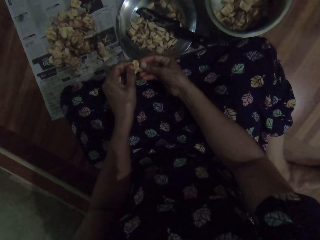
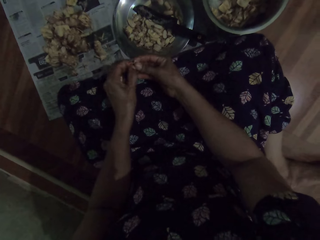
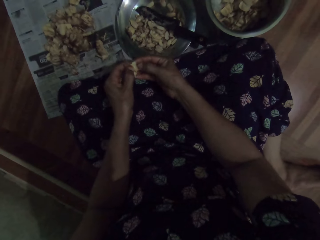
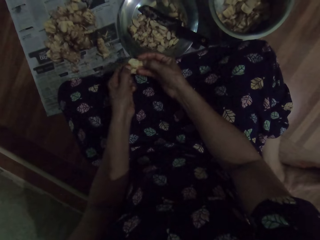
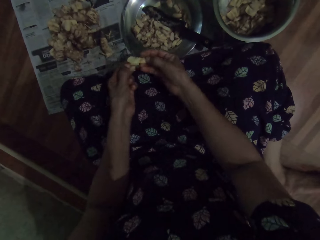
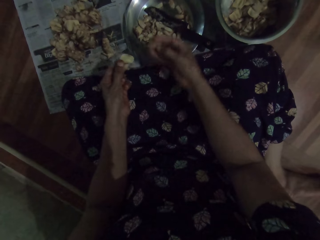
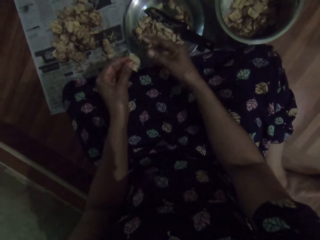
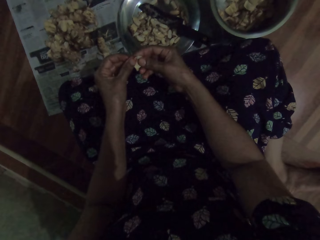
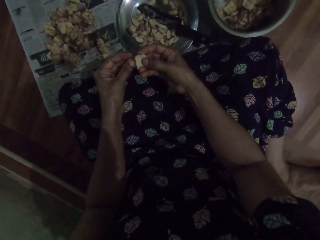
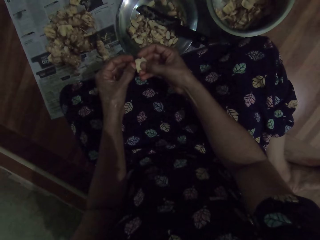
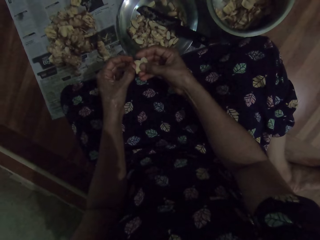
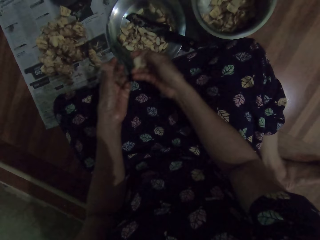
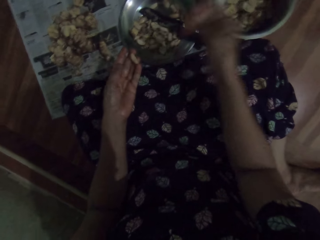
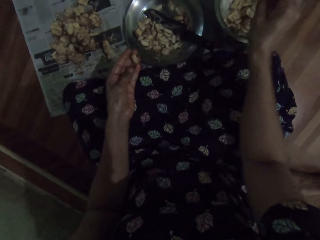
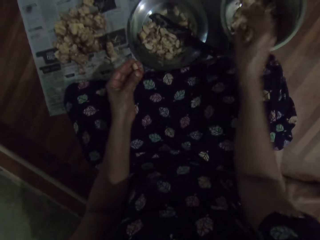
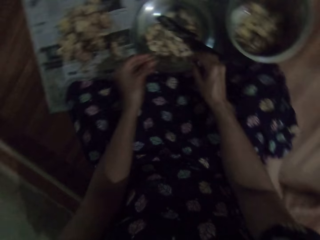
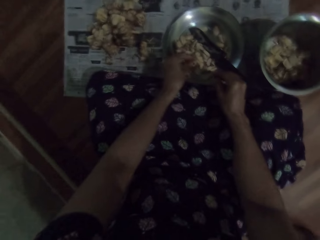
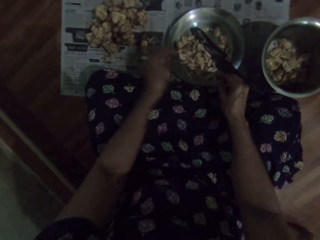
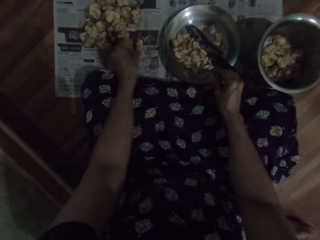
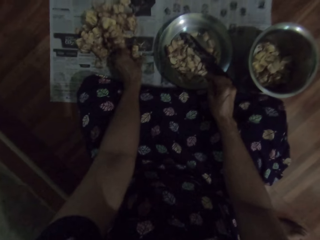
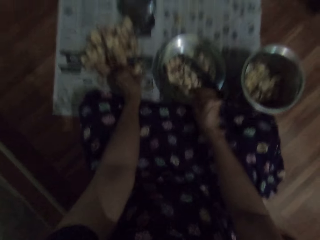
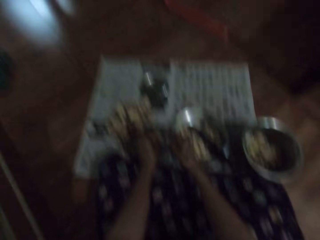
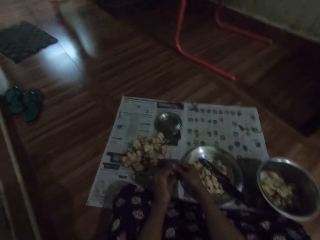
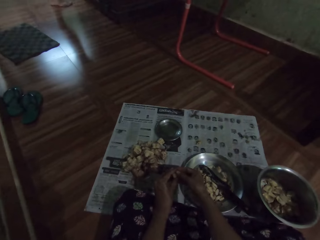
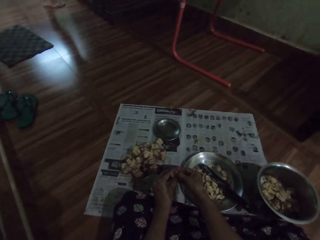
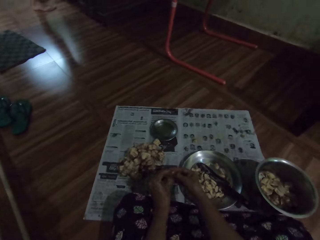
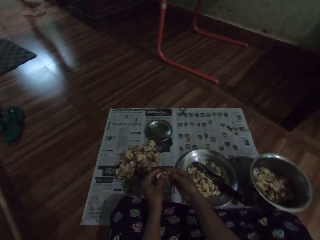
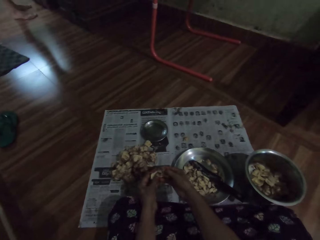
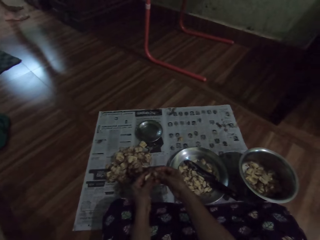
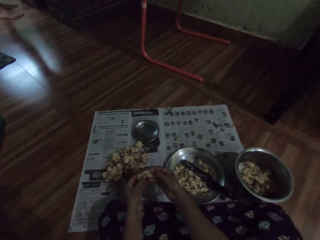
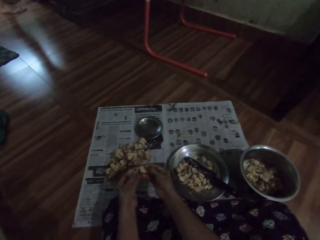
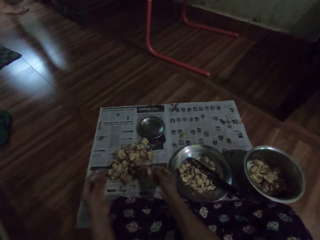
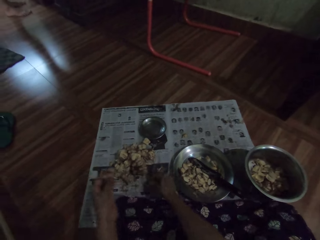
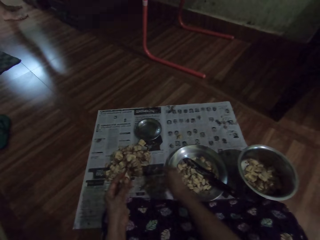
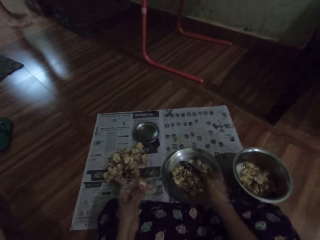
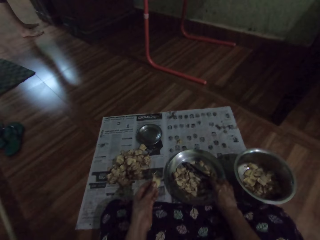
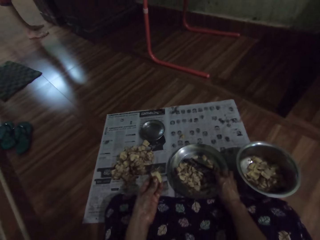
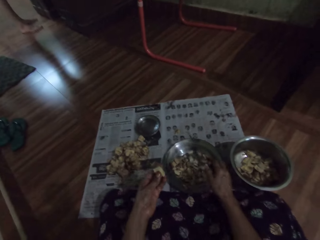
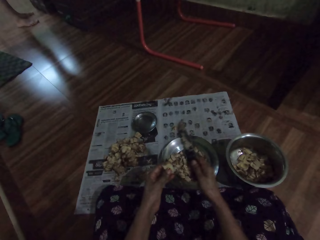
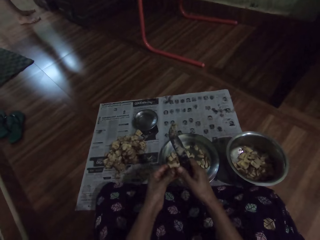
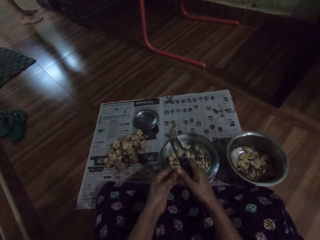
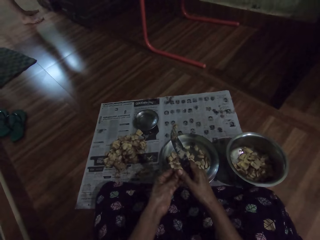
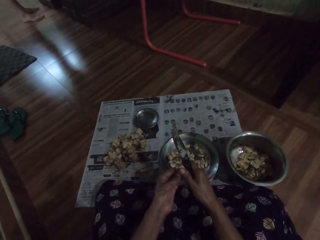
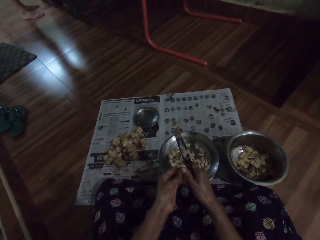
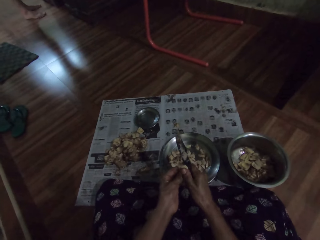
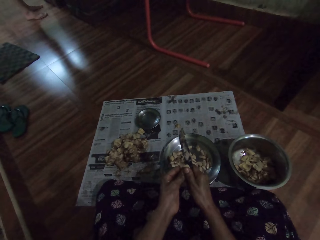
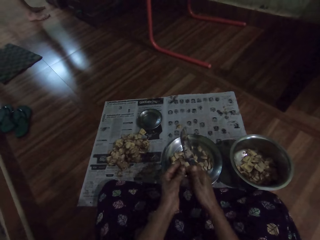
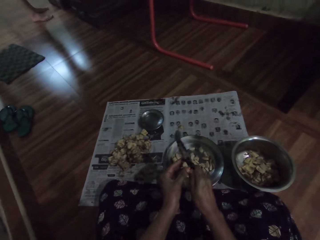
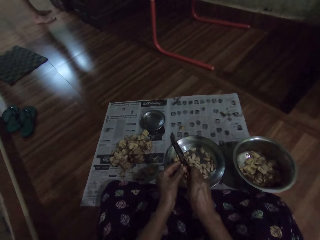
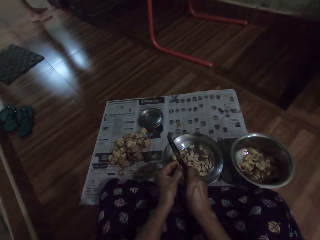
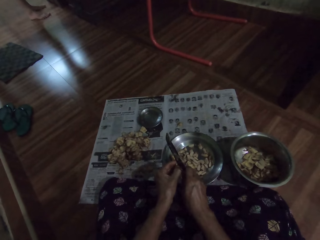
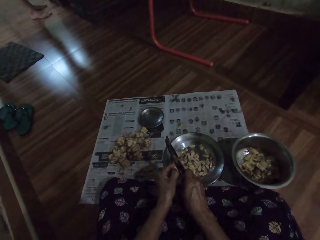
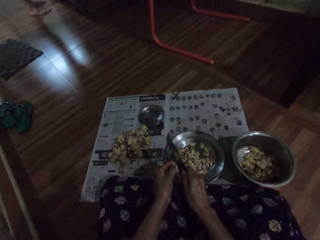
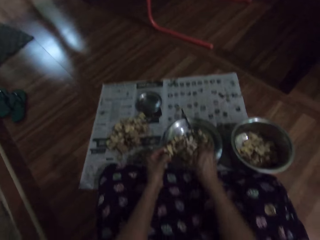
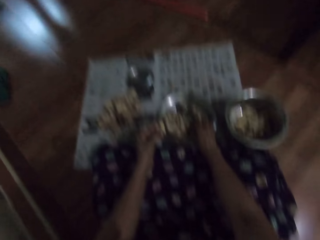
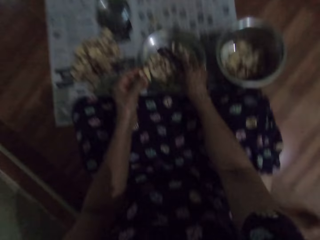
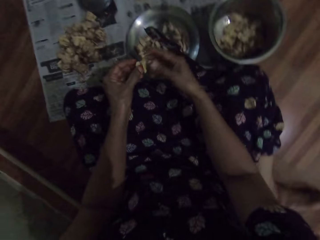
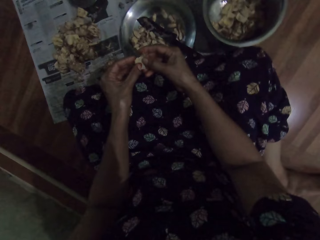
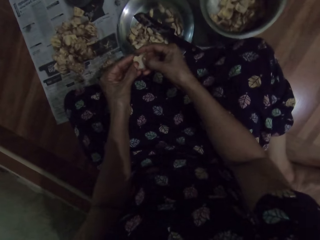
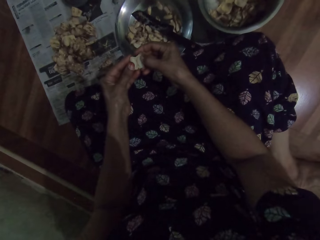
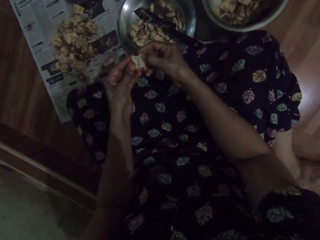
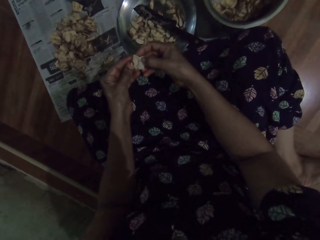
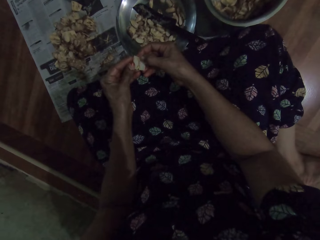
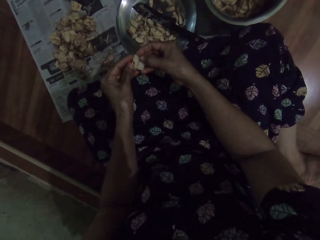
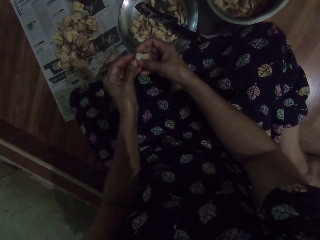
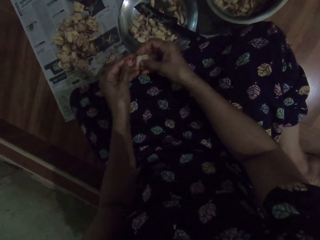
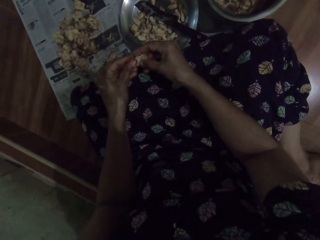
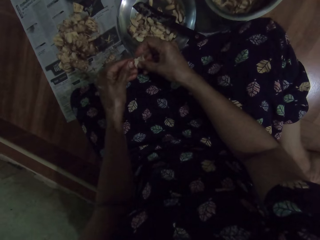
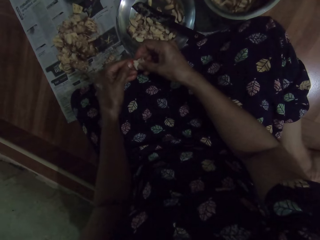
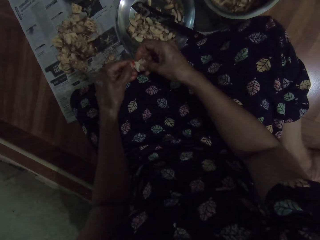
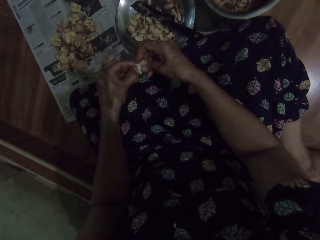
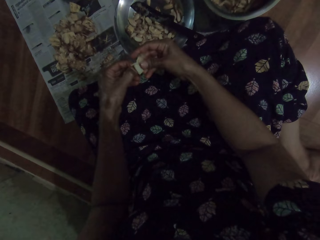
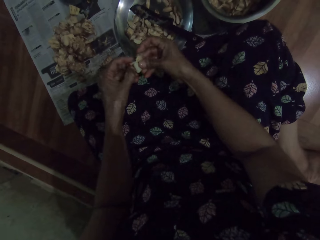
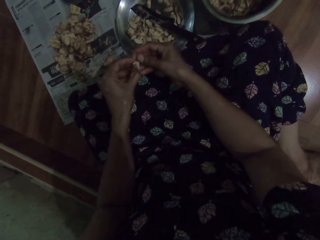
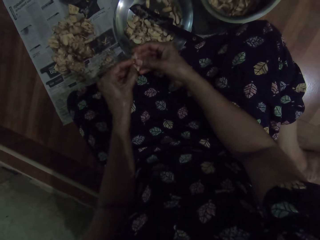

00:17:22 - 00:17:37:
The camera wearer drops the jack fruit or cashew nuts in the plate on the floor with her right hand. She peels the jack fruit with both hands. She drops the peel in the bowl on the floor with her right hand. She drops the jack fruit in the plate on the floor with her left hand. She picks a jack fruit from the floor with her left hand. She breaks the jack fruit with both hands. She peels the cashew nuts. She drops the jack fruit on the floor with her right hand. She picks the knife from the plate on the floor with her right hand. She cuts the jack fruit in her left hand with the knife in her right hand. She drops the knife in the plate on the floor with her right hand. She peels the jack fruit with both hands.

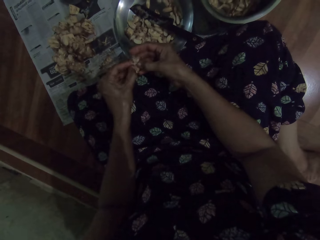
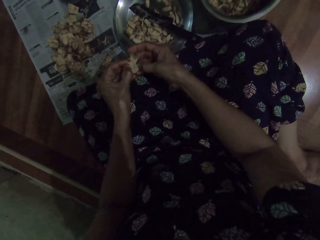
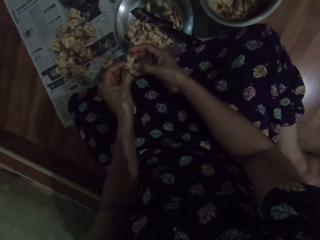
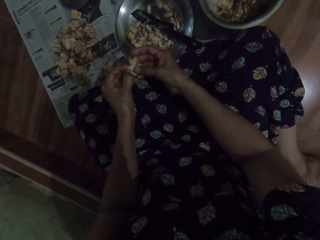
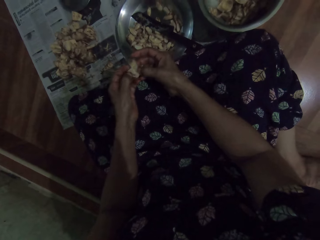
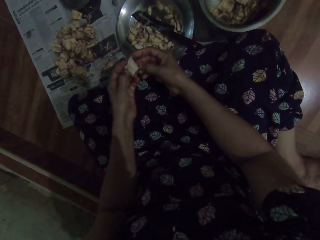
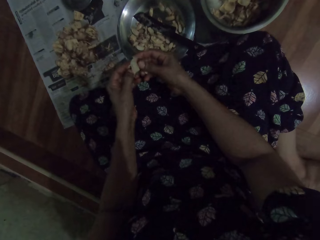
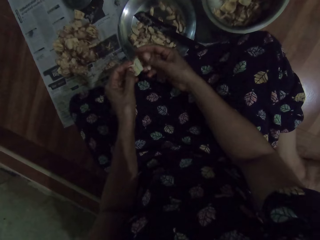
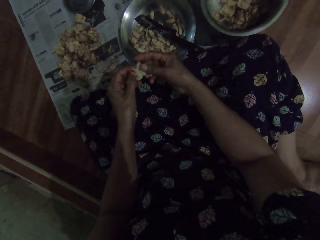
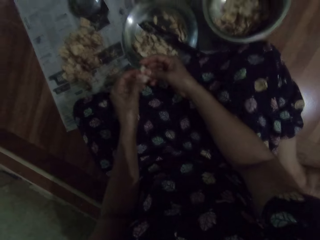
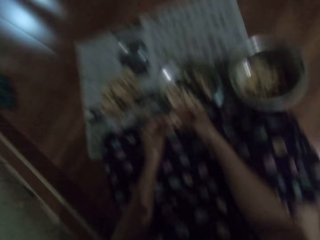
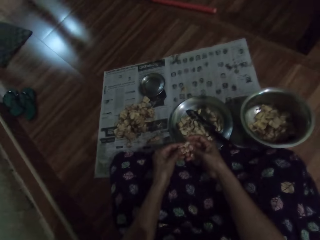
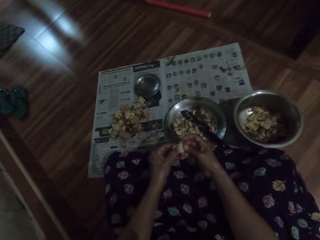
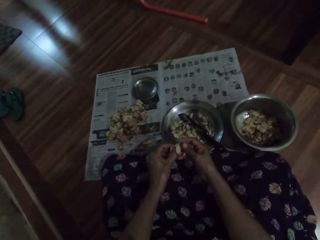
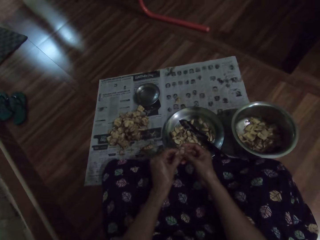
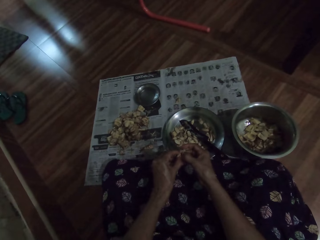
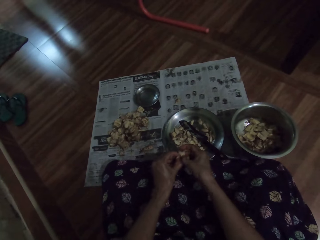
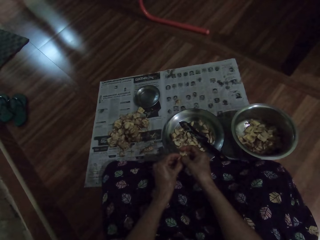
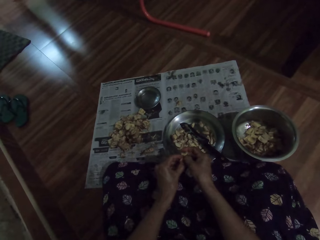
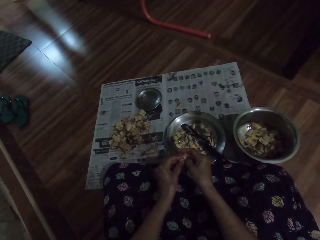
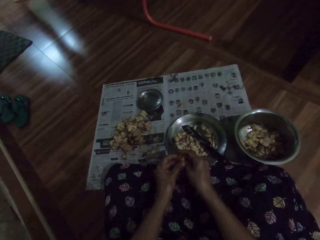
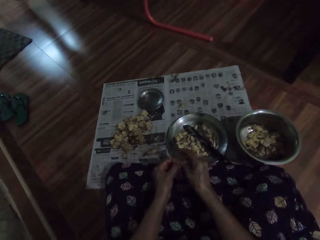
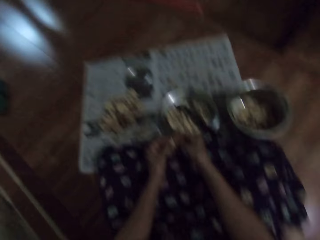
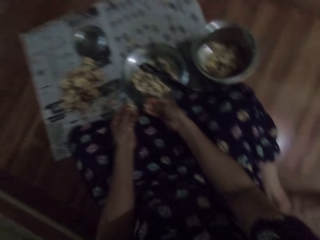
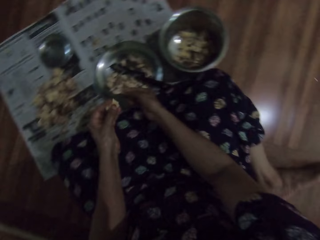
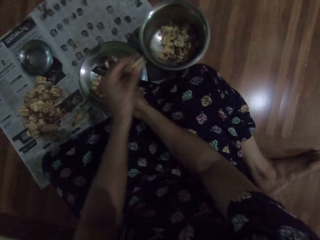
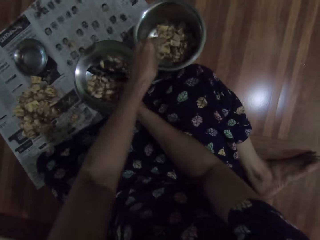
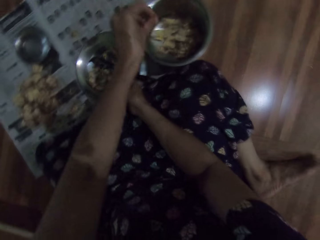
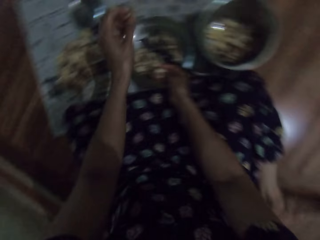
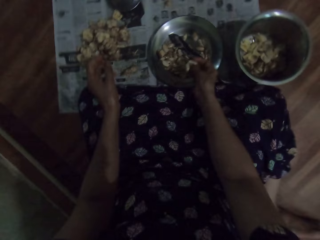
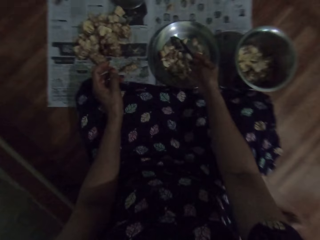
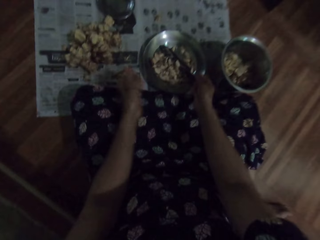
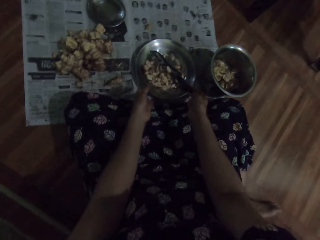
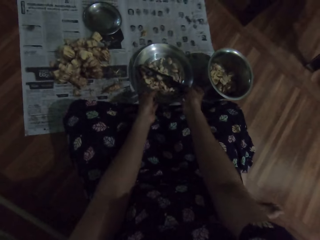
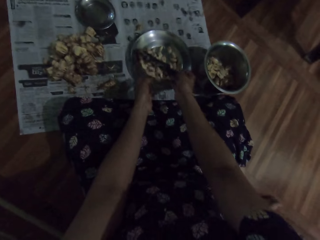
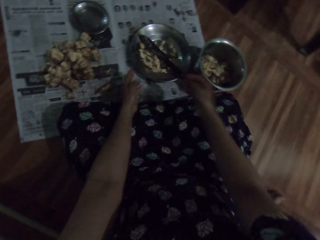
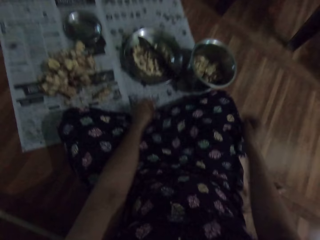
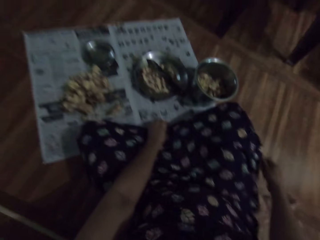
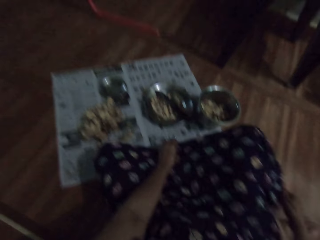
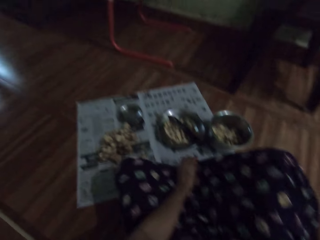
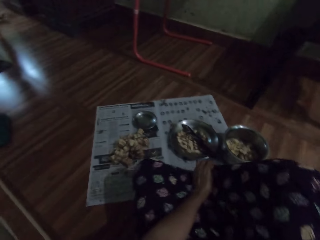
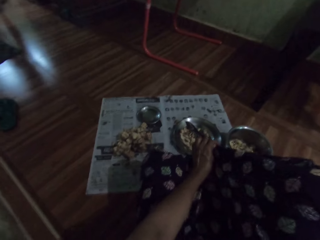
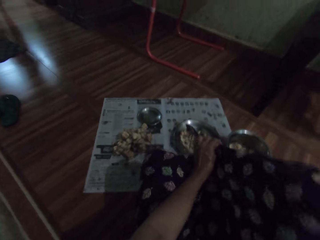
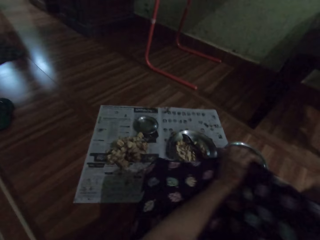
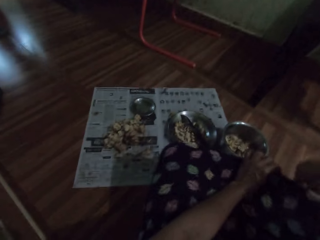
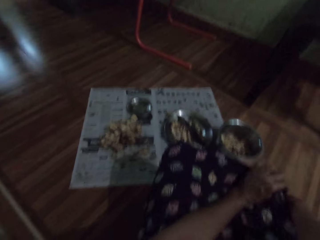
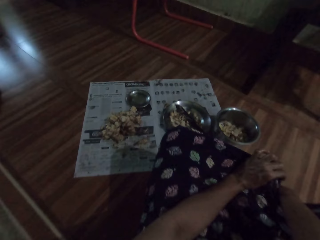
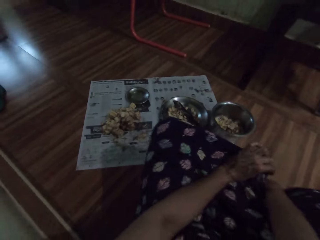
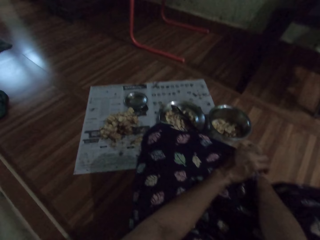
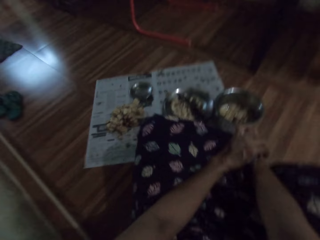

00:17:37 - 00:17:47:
The camera wearer drops the peel in the bowl on the floor with her left hand. She drops the jack fruit in the plate on the floor with her right hand. She moves the plate on the floor with both hands. She holds her cloth with her left hand. She moves on the floor.
